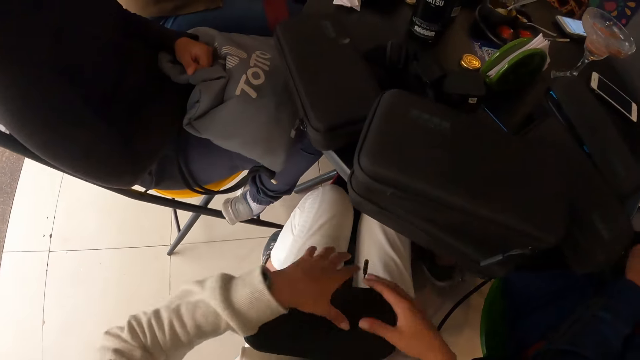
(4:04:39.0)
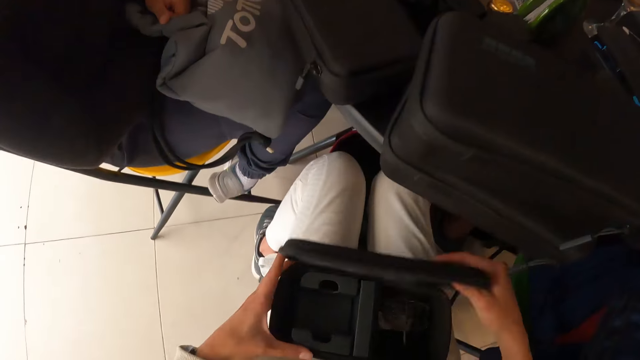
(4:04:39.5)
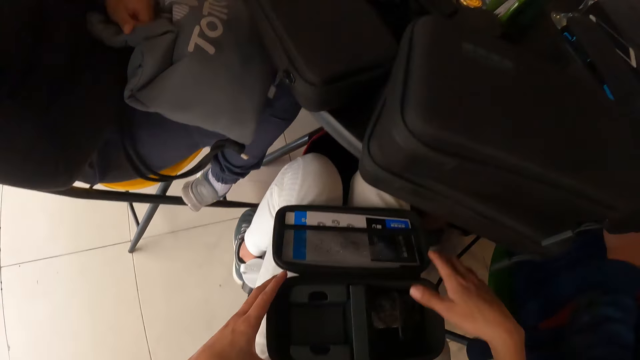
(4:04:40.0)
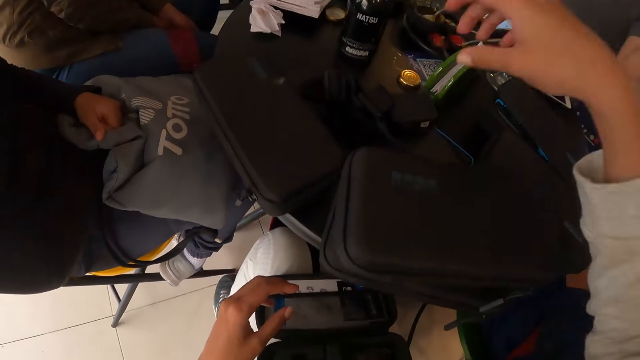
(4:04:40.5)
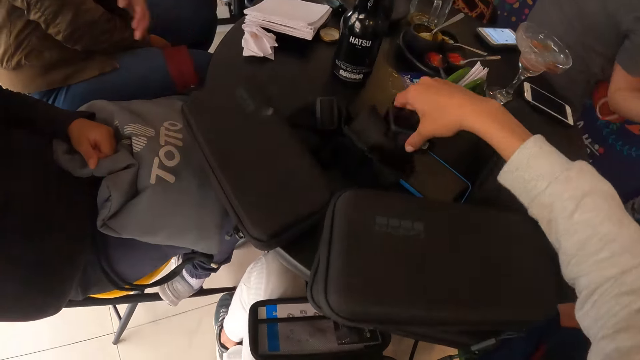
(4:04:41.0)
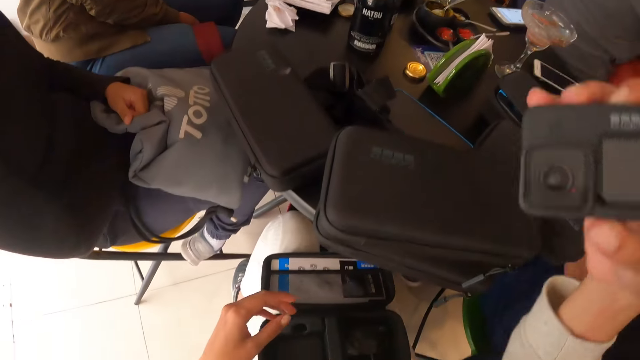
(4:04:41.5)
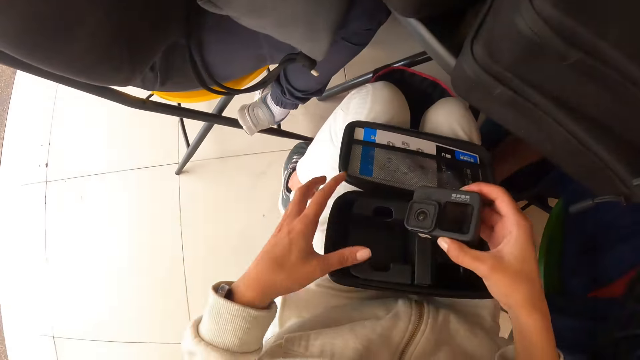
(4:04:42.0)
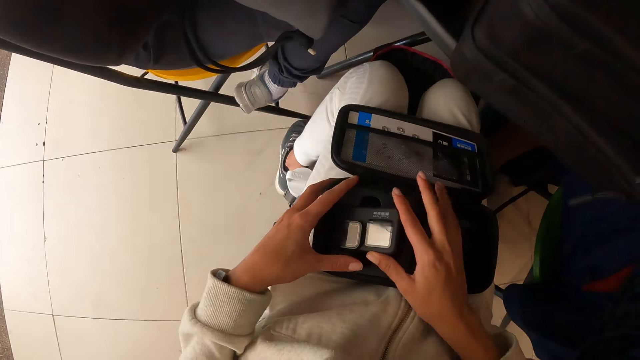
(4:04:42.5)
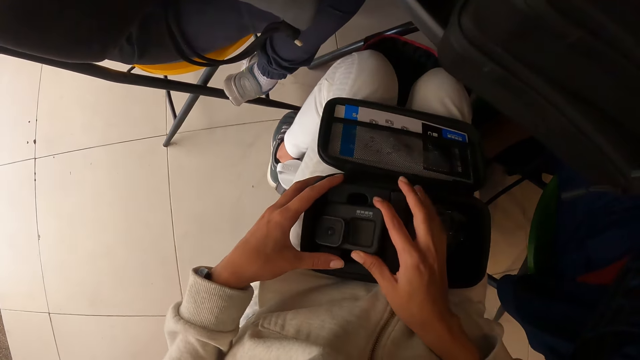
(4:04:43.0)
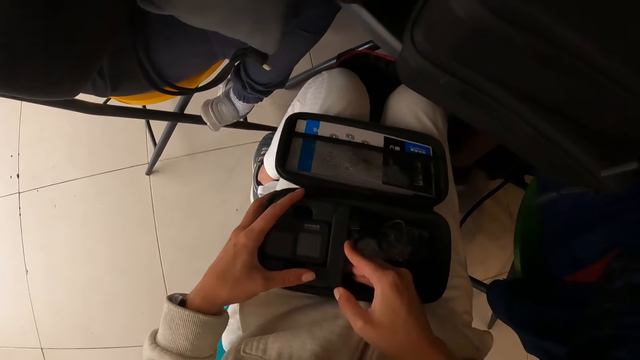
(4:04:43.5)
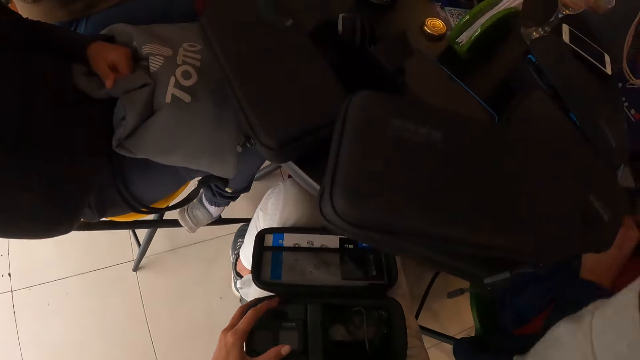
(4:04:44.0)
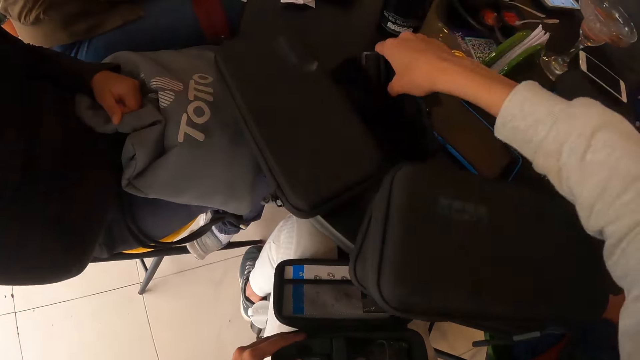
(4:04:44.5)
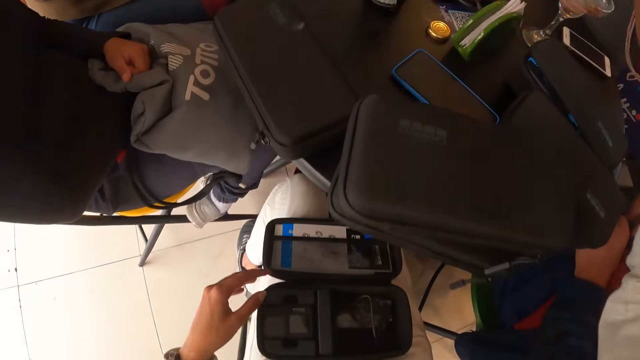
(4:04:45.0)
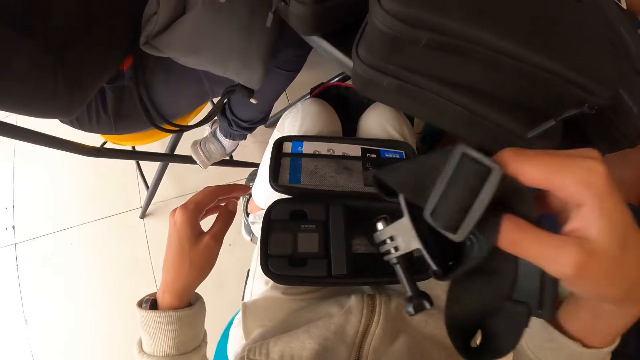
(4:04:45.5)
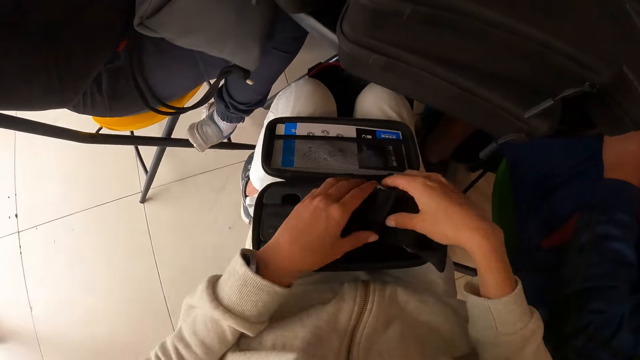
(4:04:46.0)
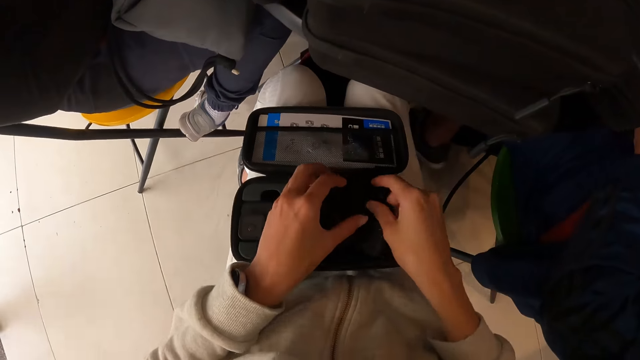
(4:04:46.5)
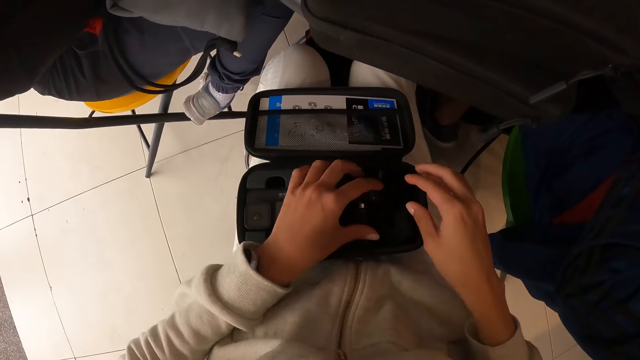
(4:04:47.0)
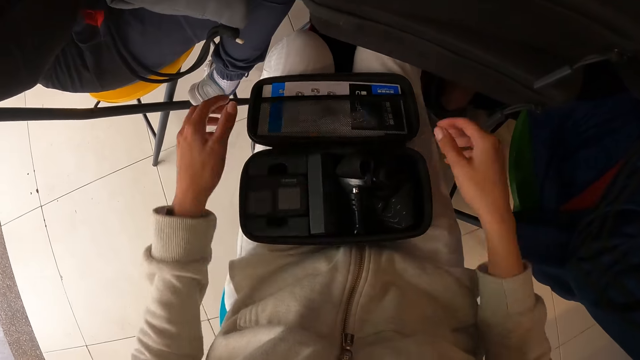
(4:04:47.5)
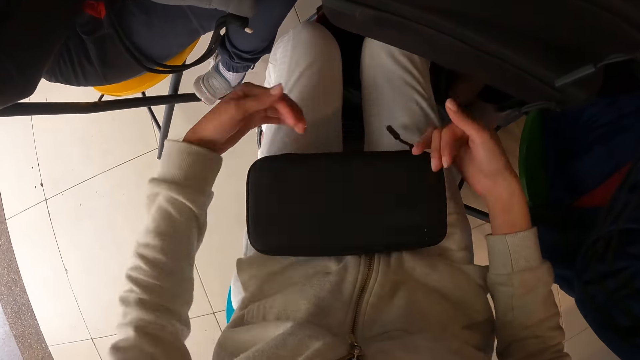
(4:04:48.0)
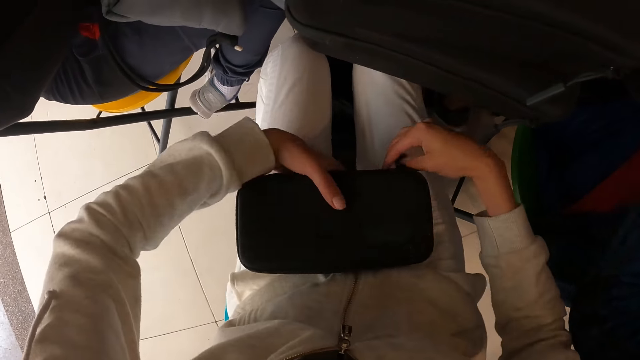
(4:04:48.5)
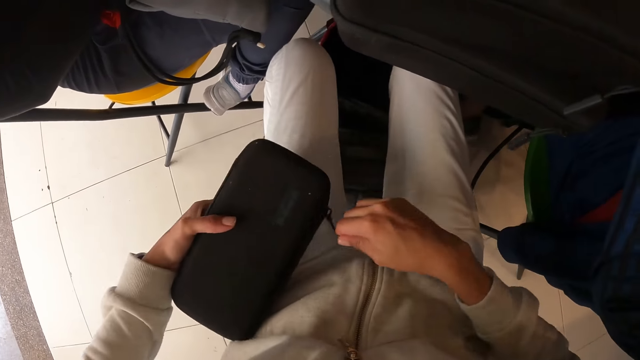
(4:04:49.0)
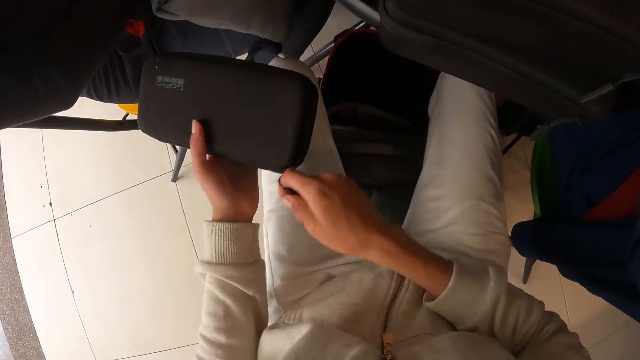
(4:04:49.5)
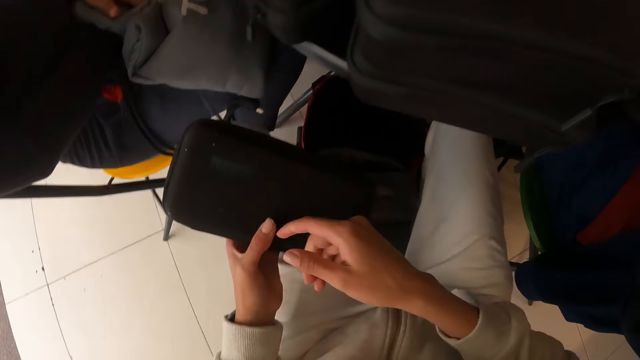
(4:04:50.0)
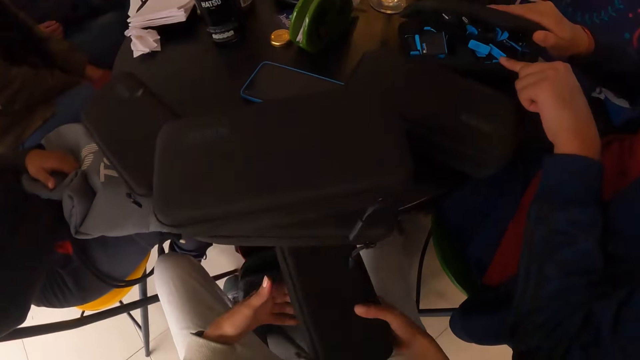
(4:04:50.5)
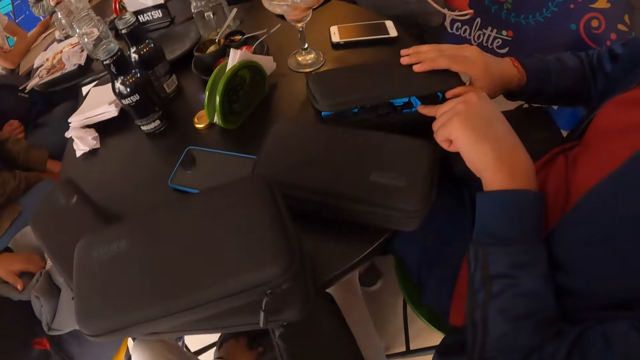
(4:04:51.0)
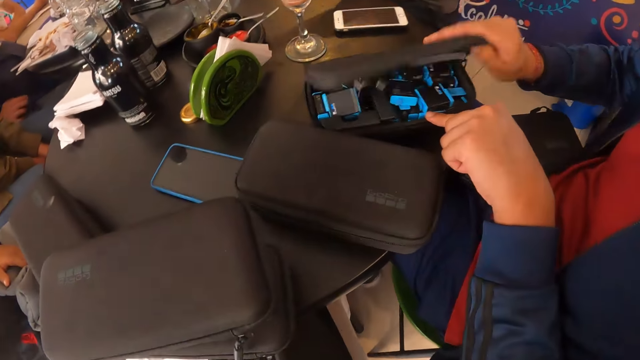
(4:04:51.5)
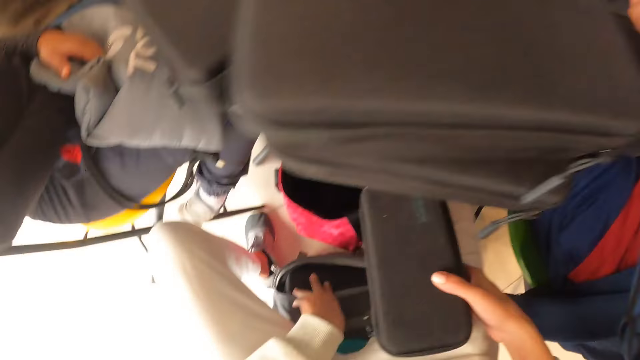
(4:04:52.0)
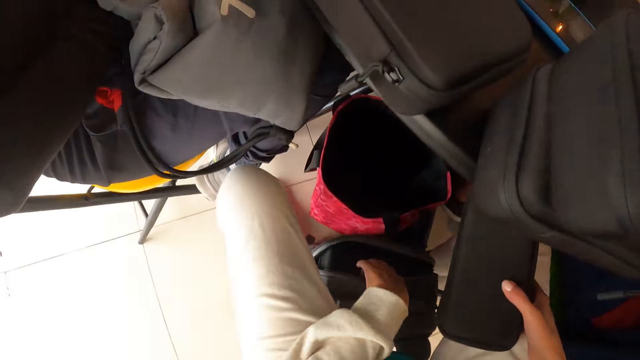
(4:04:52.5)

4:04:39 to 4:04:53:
The camera wearer places the box in her left hand on her legs. She opens the box on her legs with her right hand. She takes a camera from the table with her right hand. She puts the camera in her right hand in the box on her legs. She adjusts the camera in the box on her legs with her right hand. She takes a belt. She takes a camera from the table with her right hand. She puts the camera in her right hand in the box on her legs. She puts the belt in the bag. She adjusts the camera in the box on her legs with both hands. She closes the box on her legs with both hands. She holds the box on her legs with her left hand. She zips the box in her left hand with her right hand. She passes the box in her left hand to her right hand. The woman closes the box on the table with her right hand and opens the box on the table with her right hand.

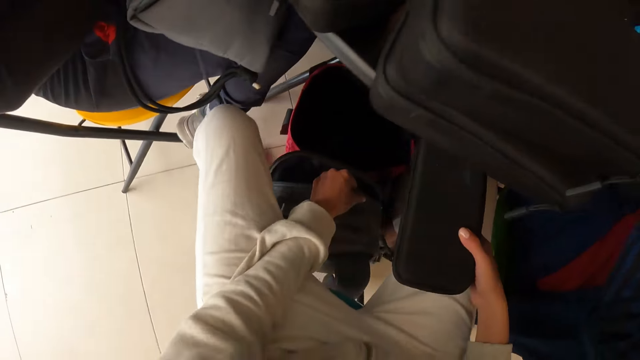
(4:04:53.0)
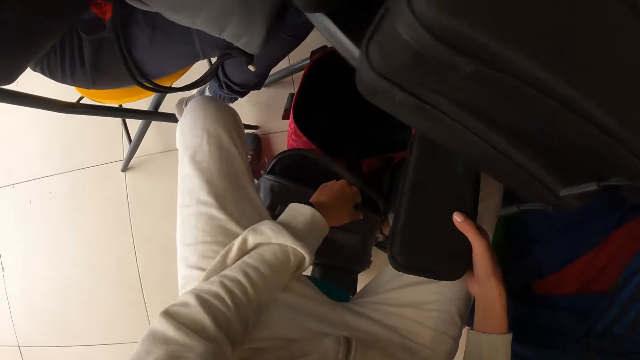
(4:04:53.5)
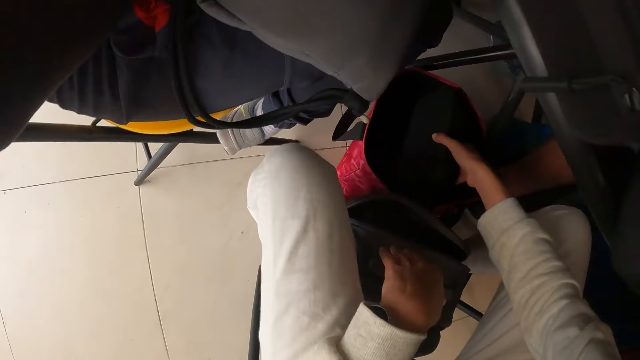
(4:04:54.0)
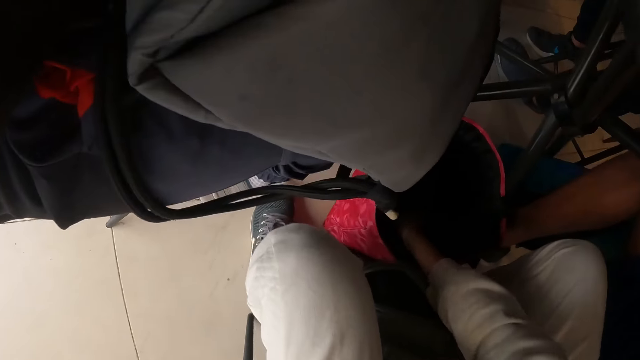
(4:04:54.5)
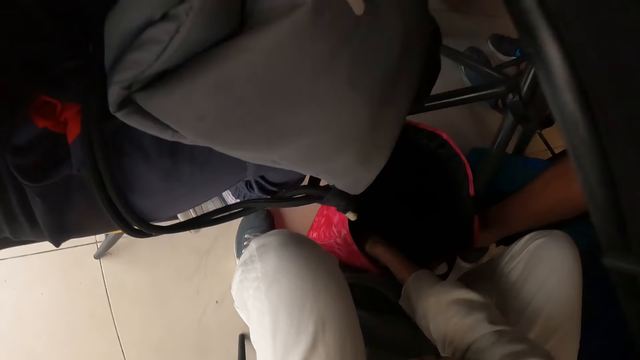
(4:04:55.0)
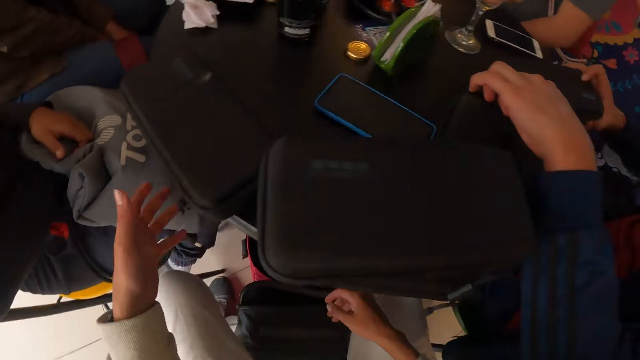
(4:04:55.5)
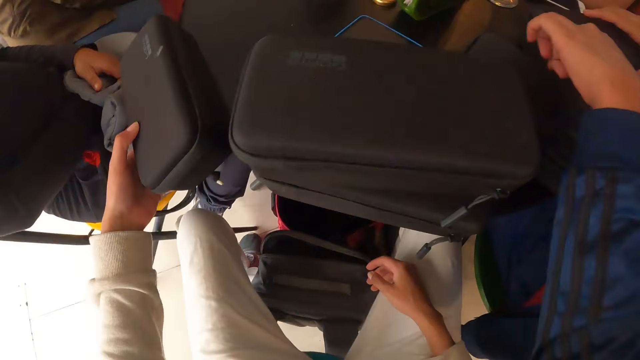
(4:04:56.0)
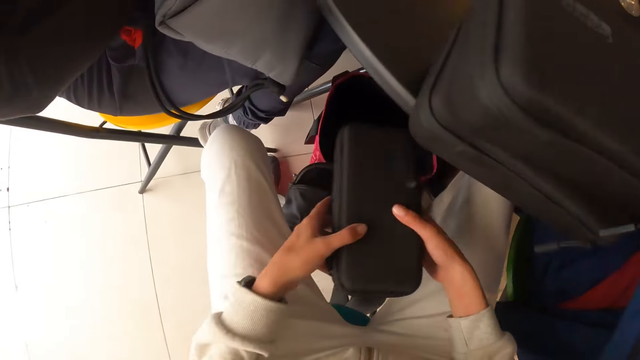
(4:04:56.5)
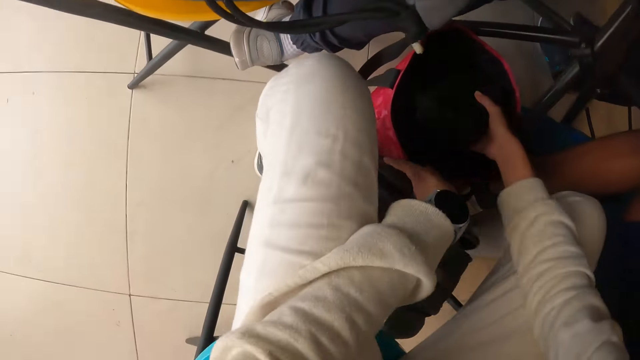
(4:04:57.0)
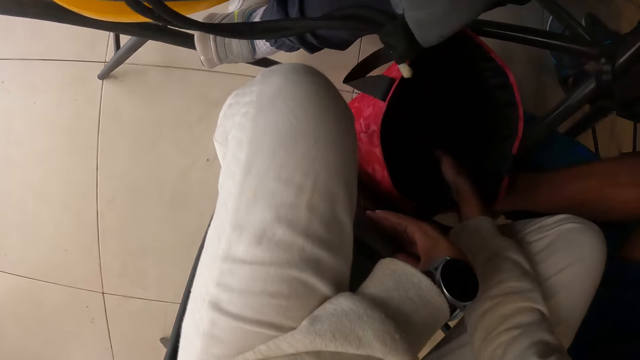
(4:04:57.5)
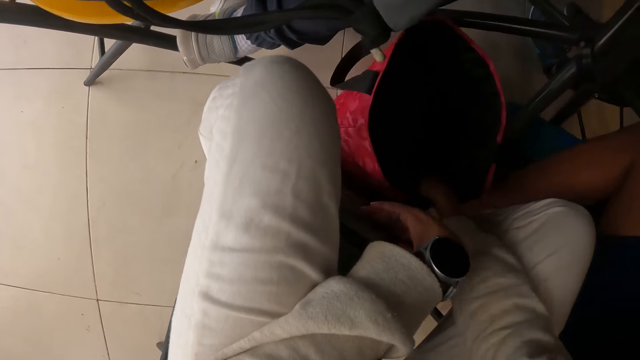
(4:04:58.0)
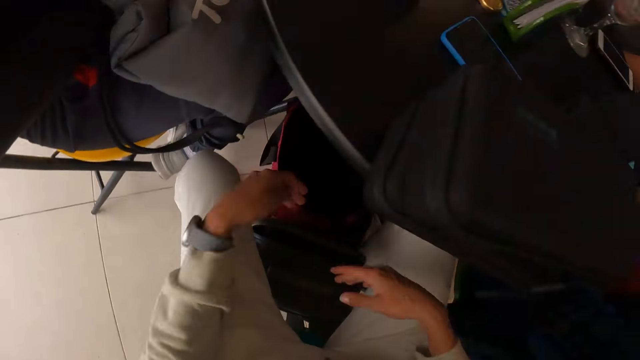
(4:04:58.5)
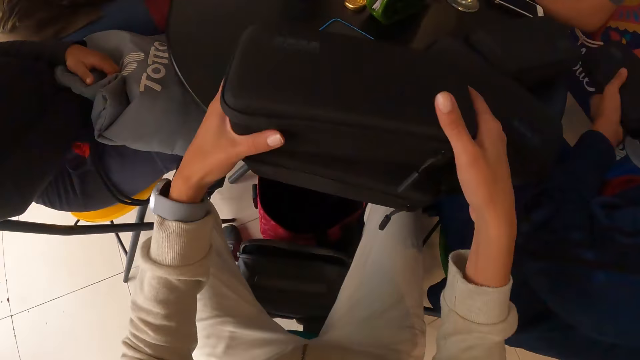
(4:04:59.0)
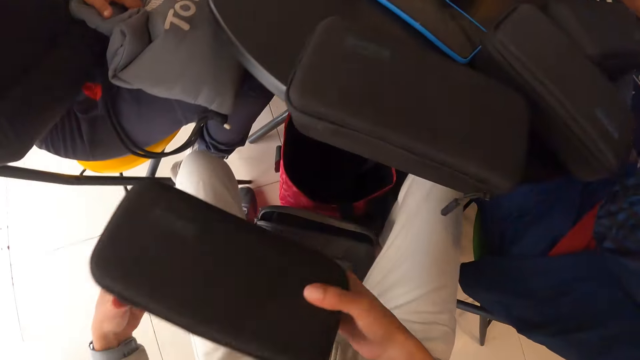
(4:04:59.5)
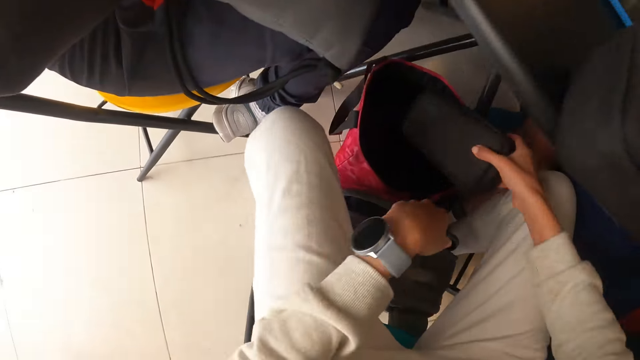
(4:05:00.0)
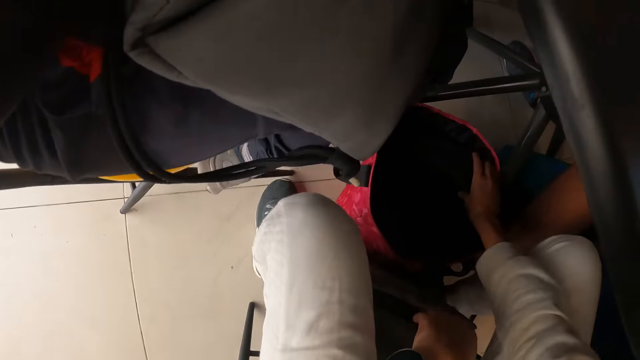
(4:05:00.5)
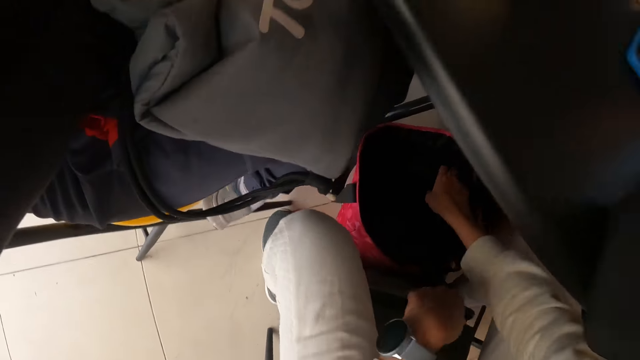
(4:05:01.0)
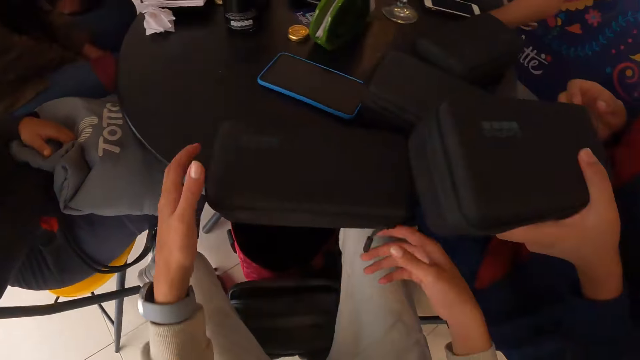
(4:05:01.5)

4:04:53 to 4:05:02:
The camera wearer takes the bag from the floor with her left hand. She drops the bag in her left hand on the floor. She puts the box in her right hand in the paper bag on the floor. She takes the box from the table with her left hand. A woman zips the box on the table with her left hand. The camera wearer passes the box in her left hand to her right hand. She adjusts the bag on the floor with her left hand and puts the box in her right hand in the bag on the floor. The woman takes a box from her legs with her left hand. The camera wearer takes the box from the box on the table with both hands. She puts the box in her right hand in the bag on the floor.
